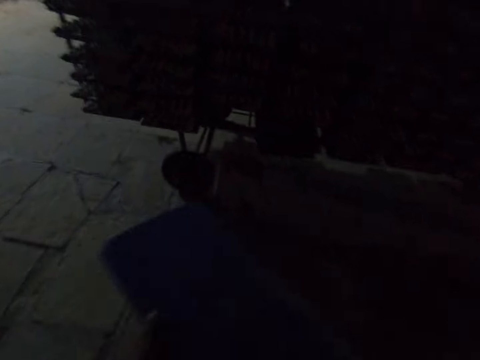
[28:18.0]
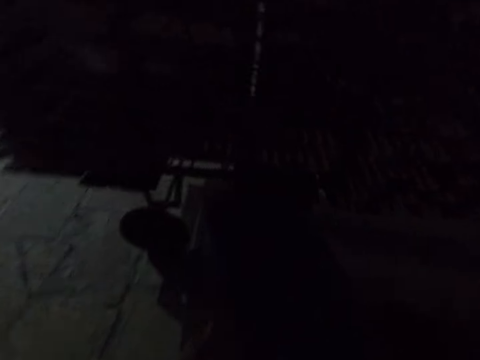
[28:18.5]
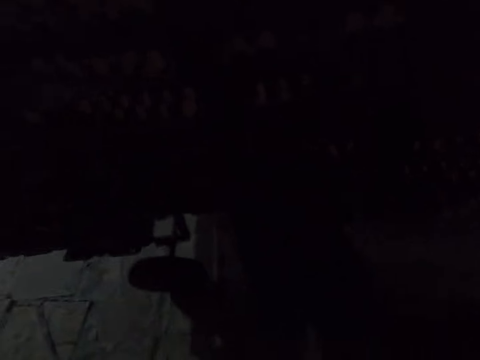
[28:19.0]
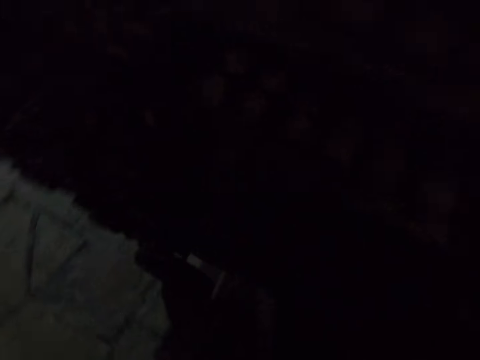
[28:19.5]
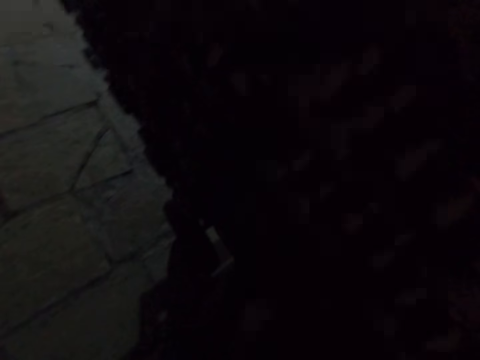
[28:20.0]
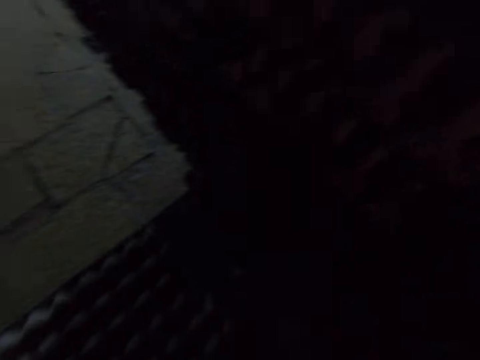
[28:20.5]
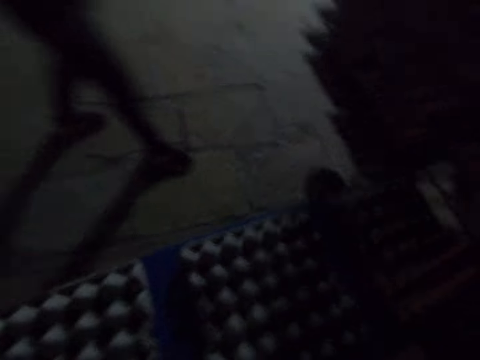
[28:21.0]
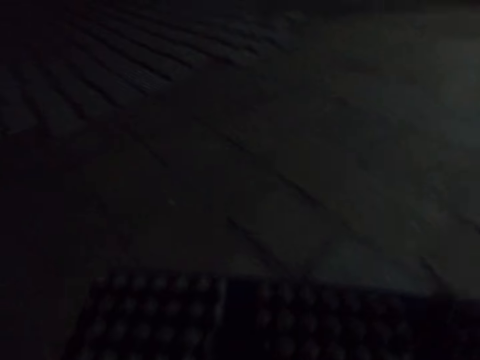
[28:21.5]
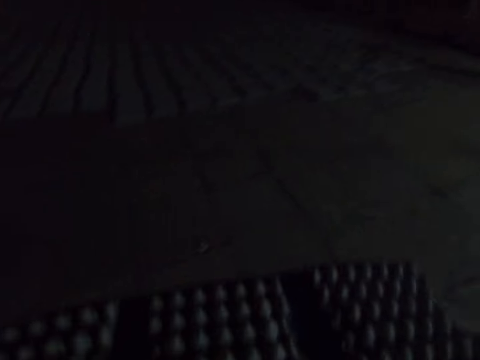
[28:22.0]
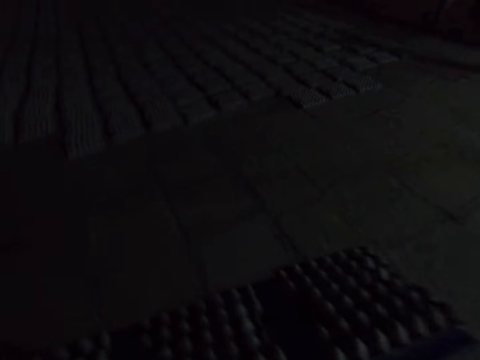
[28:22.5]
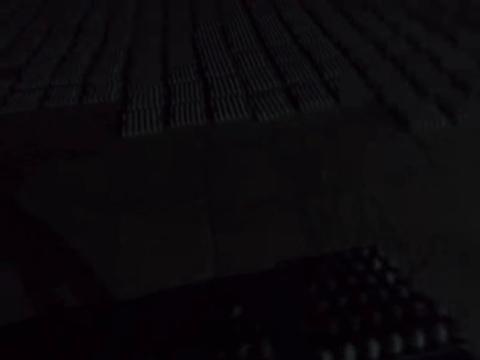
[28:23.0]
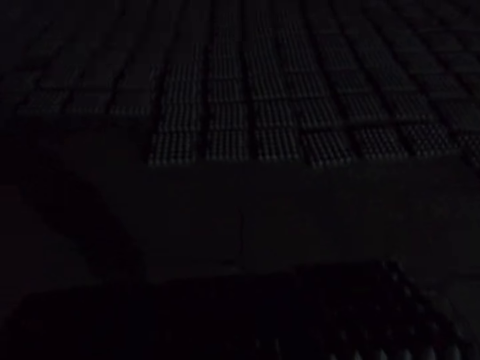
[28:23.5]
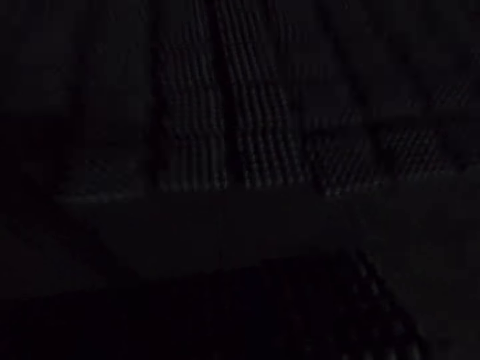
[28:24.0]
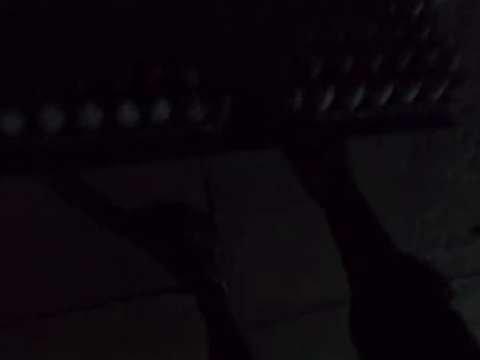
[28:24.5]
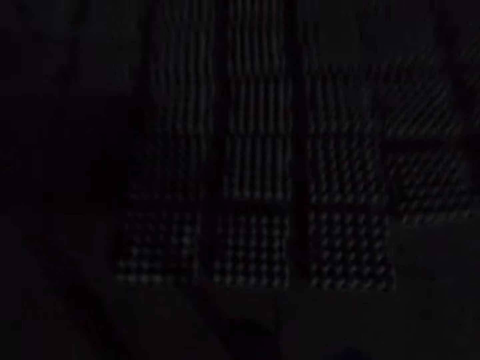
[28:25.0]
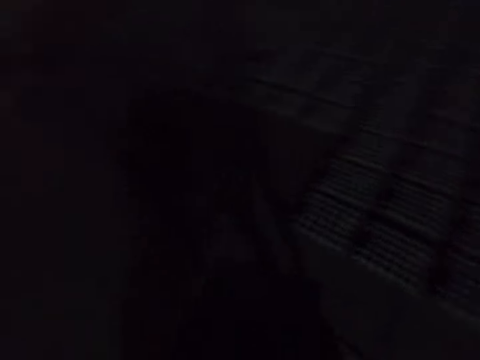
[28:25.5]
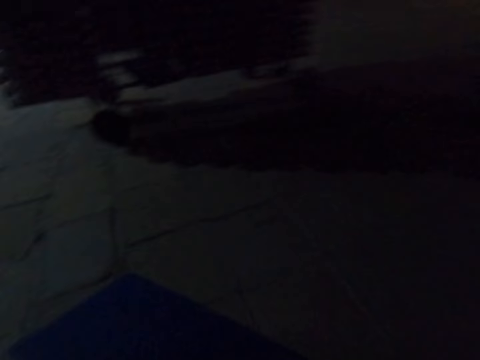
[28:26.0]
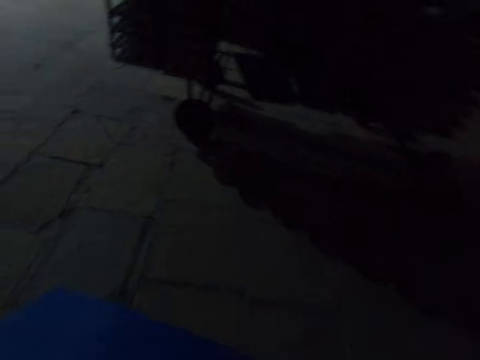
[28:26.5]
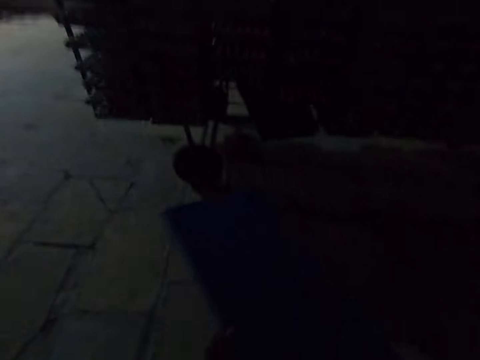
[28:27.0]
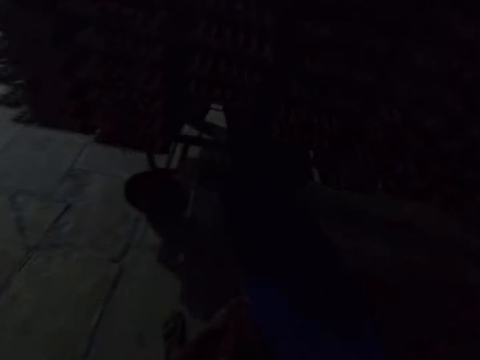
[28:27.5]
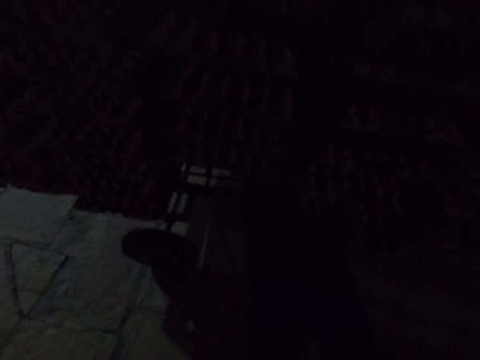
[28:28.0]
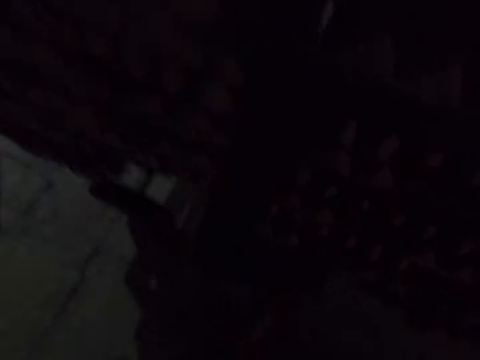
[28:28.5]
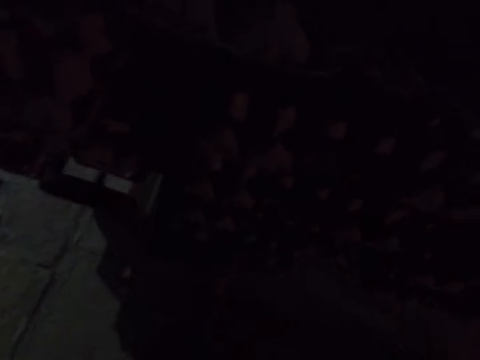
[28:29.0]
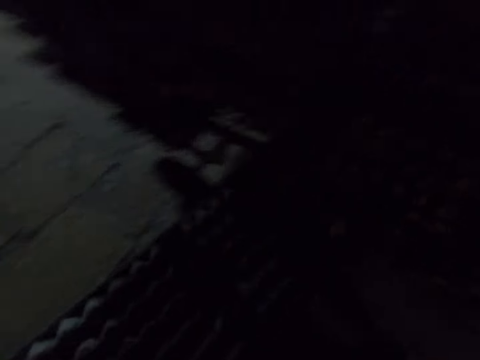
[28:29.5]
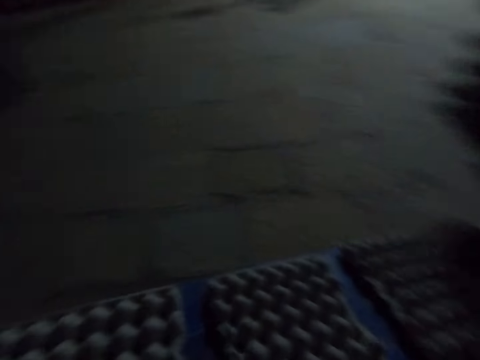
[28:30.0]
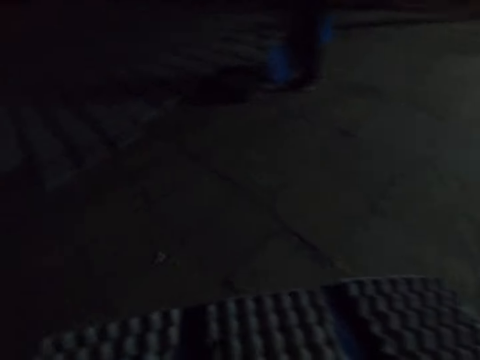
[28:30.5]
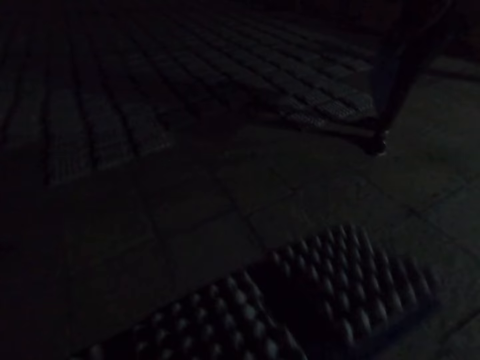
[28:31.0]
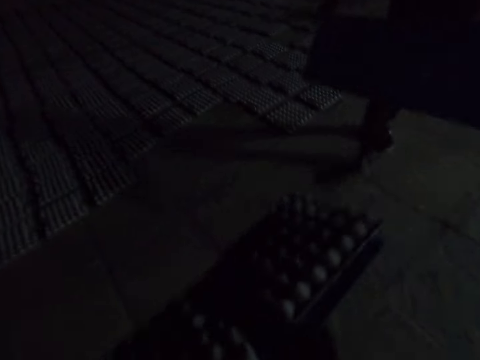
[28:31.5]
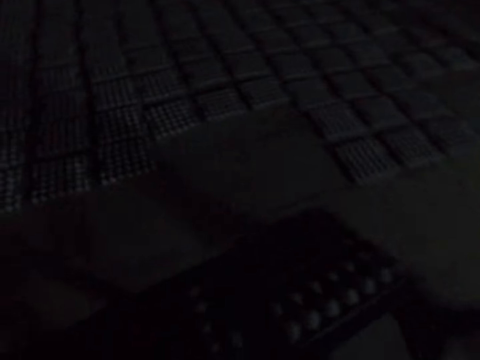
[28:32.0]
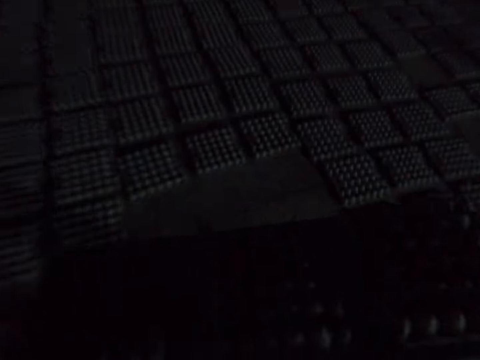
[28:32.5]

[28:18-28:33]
The camera wearer drops a board and picks up an egg tray. A man walks around. The camera wearer walks around, drops the egg trays, walks around, drops the board, picks up the egg trays, and walks around. The man drops the egg trays and walks around.

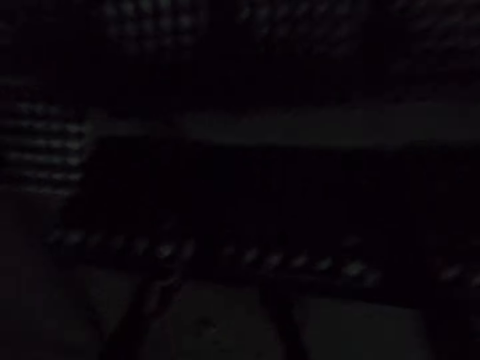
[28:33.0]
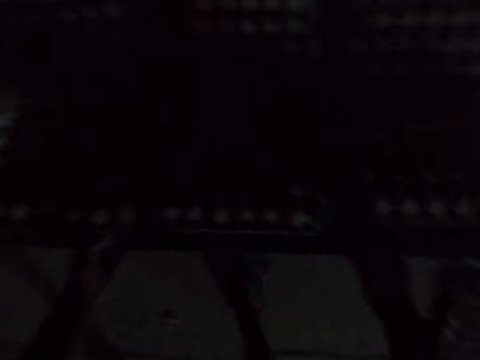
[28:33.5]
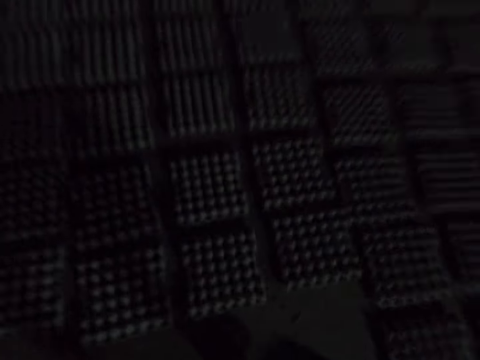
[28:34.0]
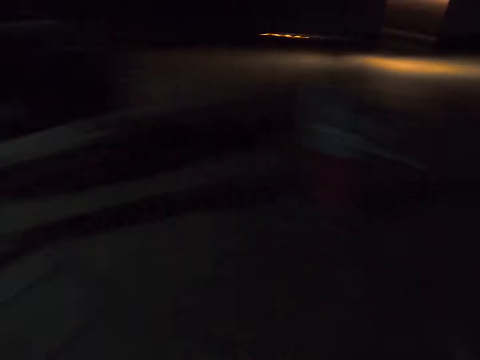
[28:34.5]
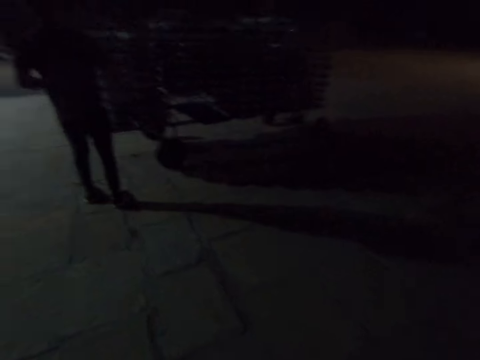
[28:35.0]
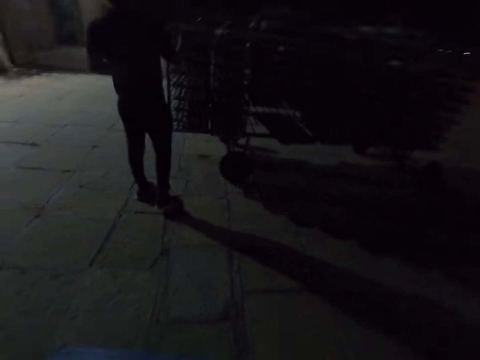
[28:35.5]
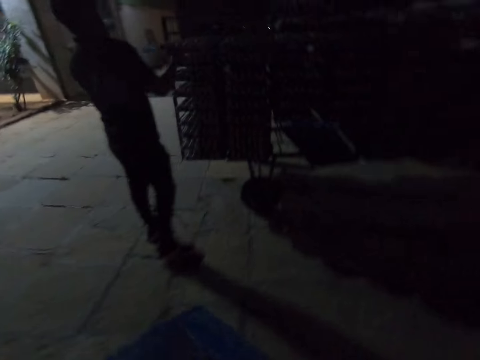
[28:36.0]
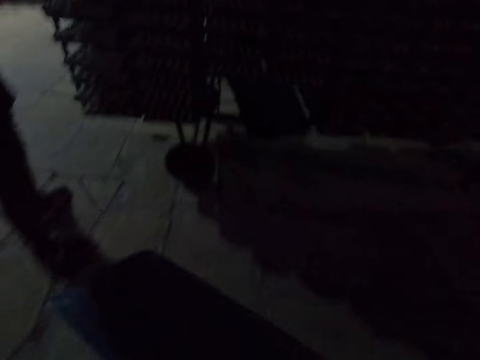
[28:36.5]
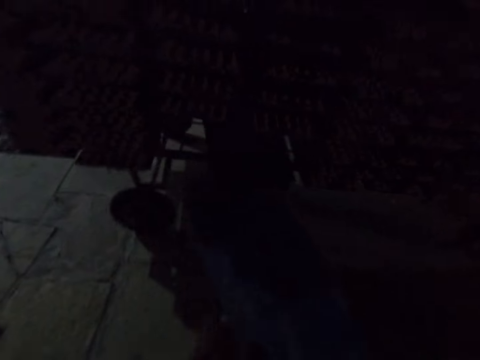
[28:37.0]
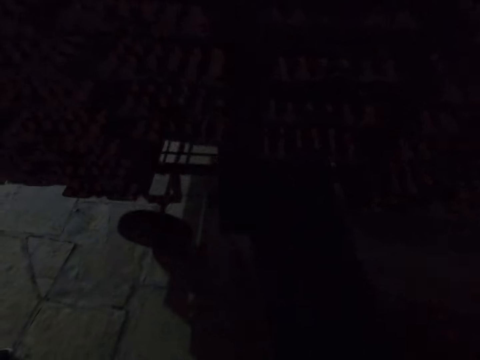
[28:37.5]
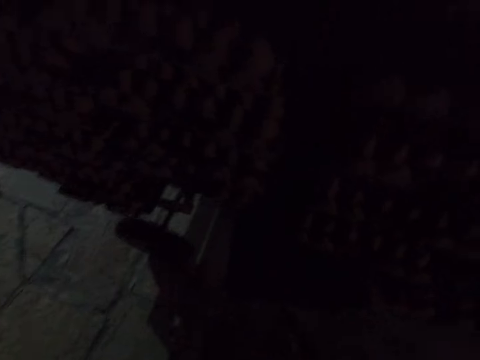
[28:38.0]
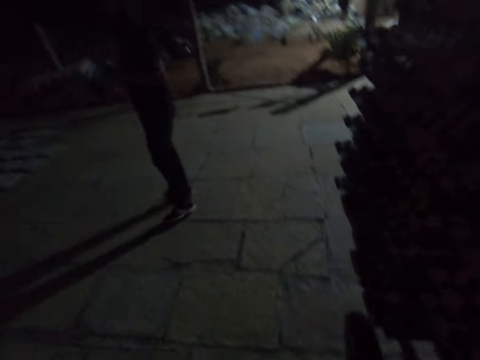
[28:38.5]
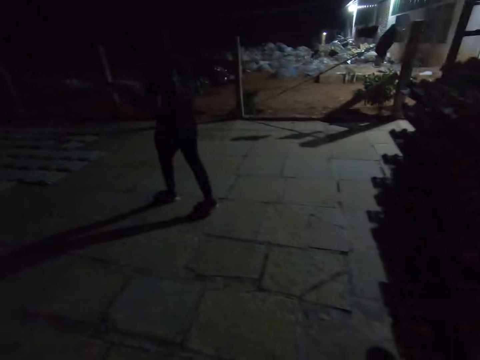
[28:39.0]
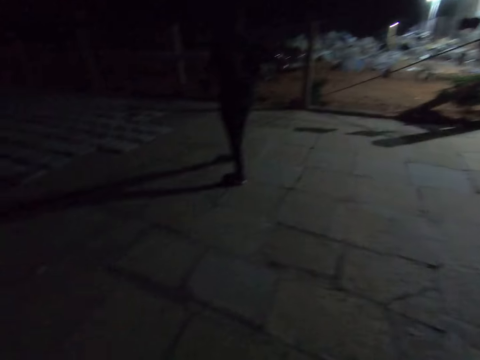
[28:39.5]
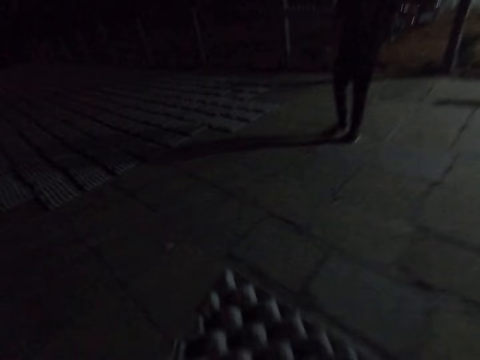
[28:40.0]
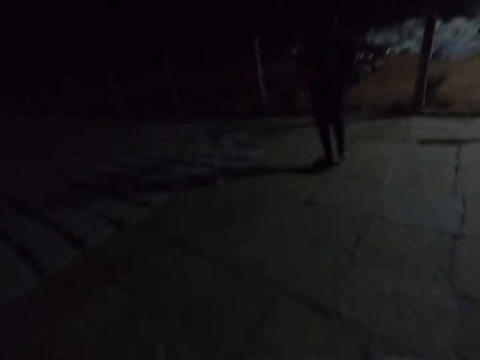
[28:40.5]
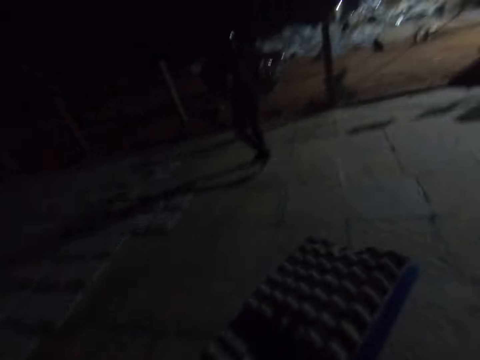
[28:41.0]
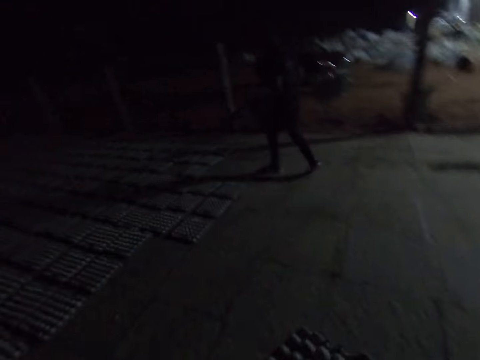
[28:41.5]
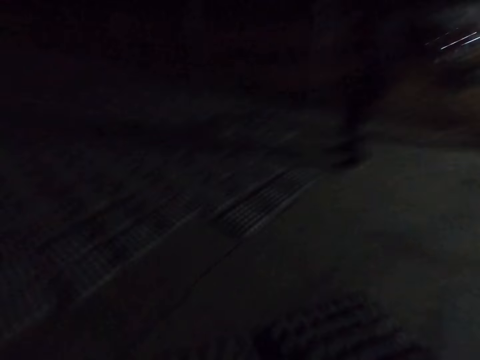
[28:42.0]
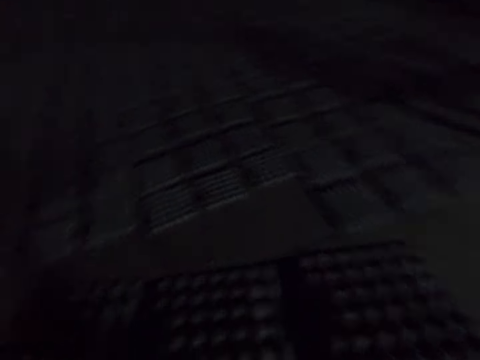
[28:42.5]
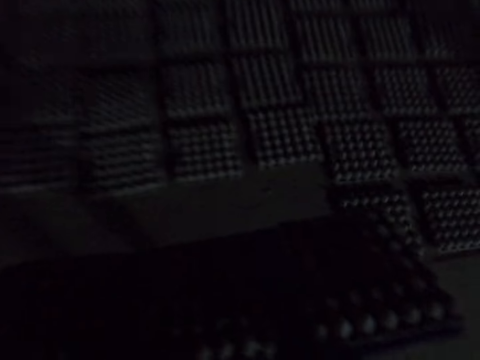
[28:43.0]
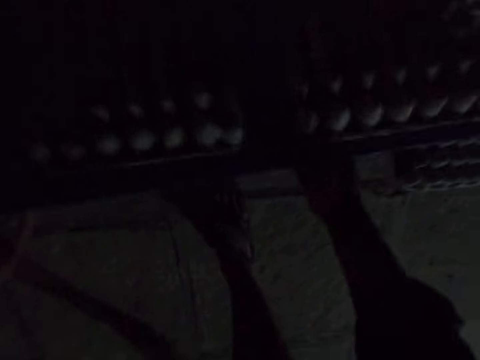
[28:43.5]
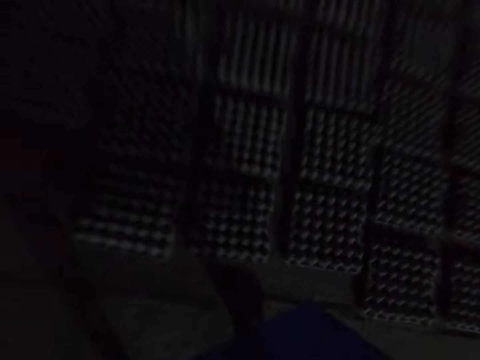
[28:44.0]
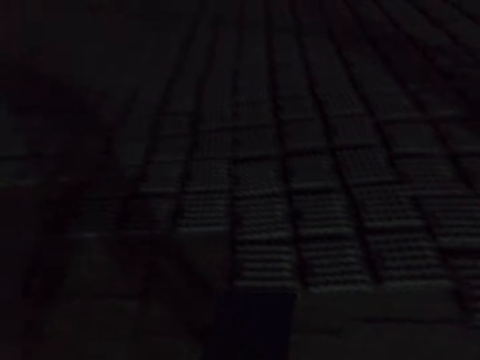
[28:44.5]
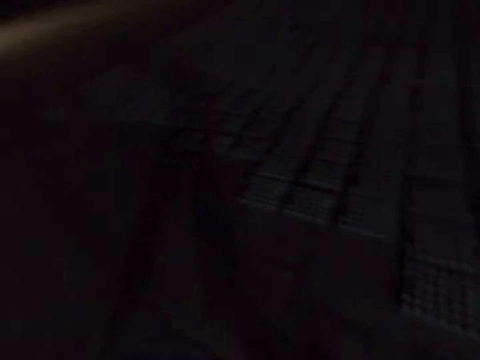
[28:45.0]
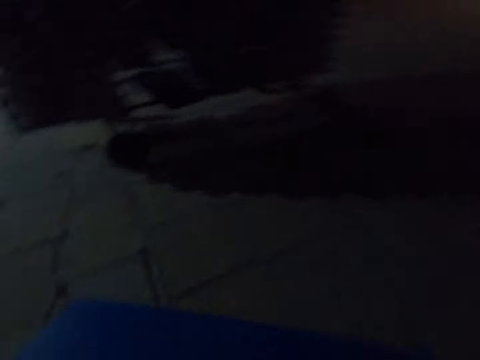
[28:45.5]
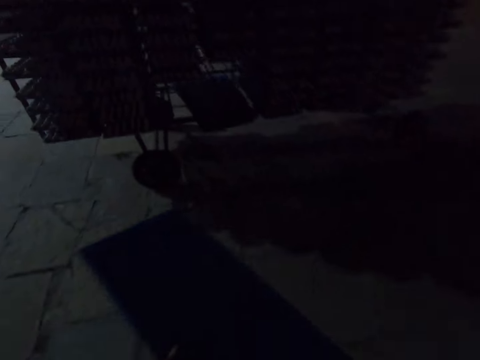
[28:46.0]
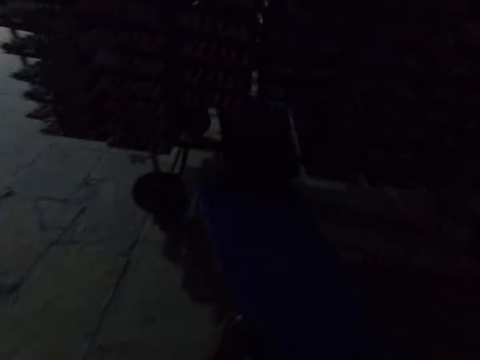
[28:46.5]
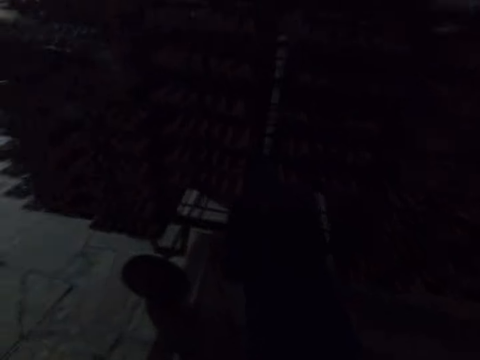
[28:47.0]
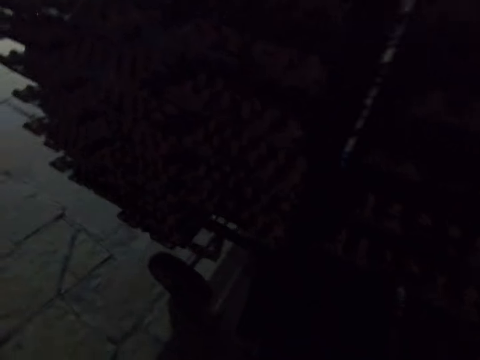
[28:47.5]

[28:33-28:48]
The camera wearer drops egg trays and walks around. A man picks up the egg trays. The camera wearer drops the egg tray. The man walks around. The camera wearer carries the egg trays, drops the egg trays, and walks around.
